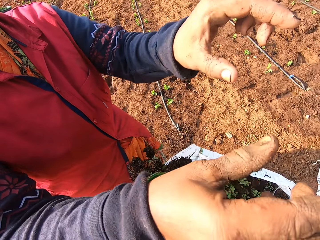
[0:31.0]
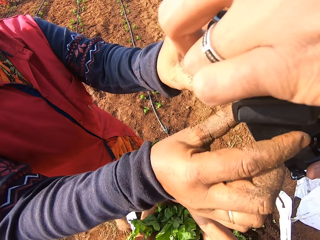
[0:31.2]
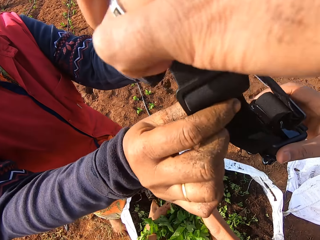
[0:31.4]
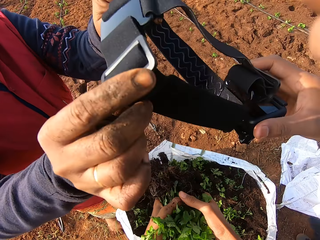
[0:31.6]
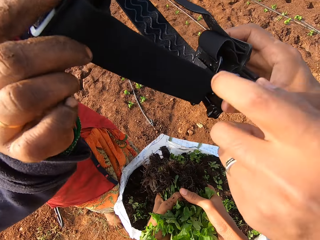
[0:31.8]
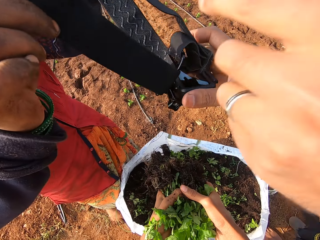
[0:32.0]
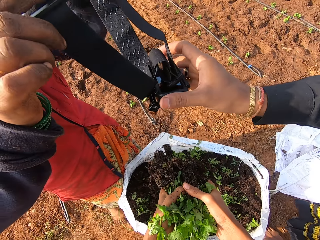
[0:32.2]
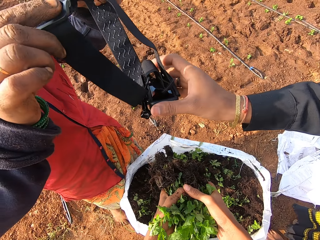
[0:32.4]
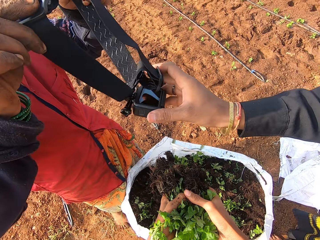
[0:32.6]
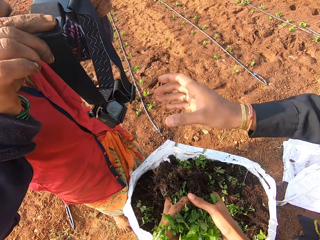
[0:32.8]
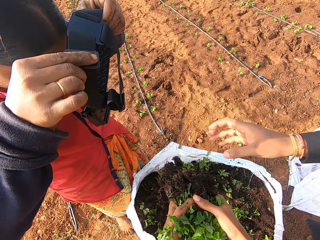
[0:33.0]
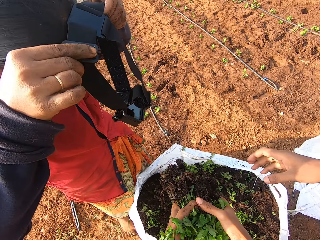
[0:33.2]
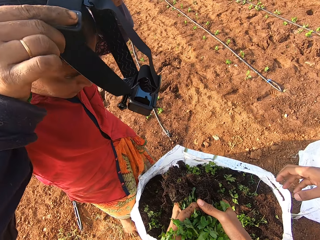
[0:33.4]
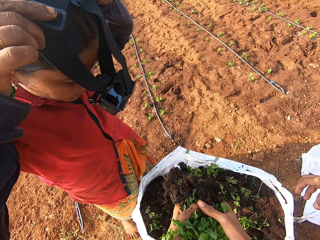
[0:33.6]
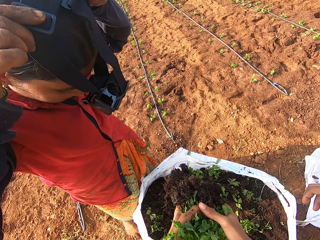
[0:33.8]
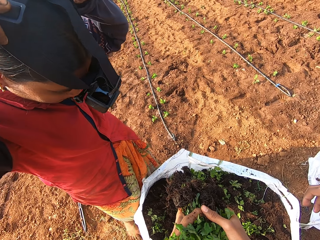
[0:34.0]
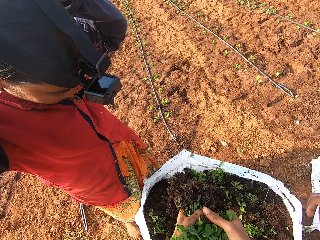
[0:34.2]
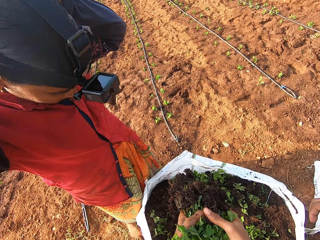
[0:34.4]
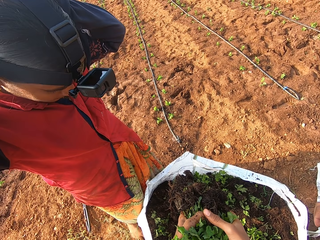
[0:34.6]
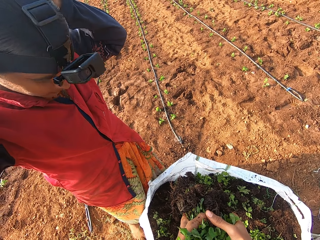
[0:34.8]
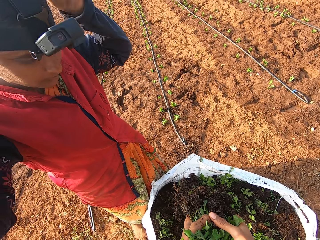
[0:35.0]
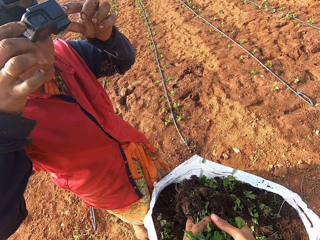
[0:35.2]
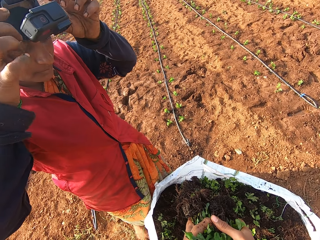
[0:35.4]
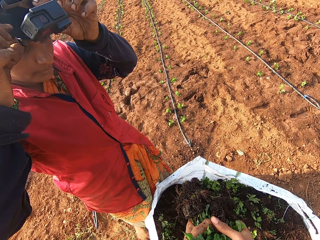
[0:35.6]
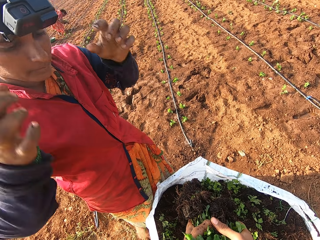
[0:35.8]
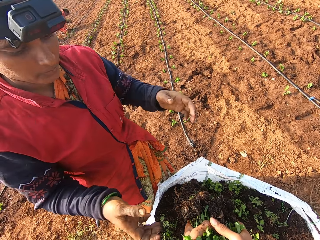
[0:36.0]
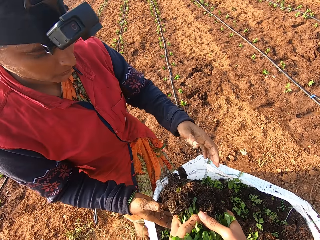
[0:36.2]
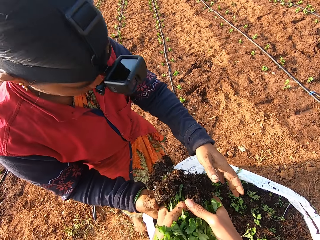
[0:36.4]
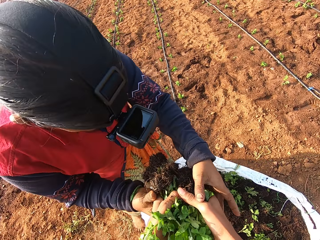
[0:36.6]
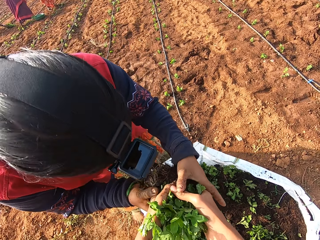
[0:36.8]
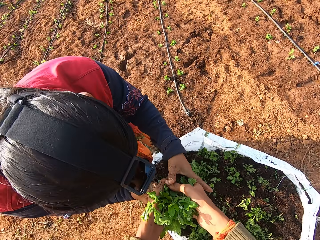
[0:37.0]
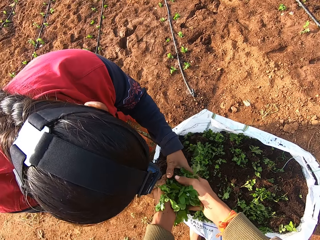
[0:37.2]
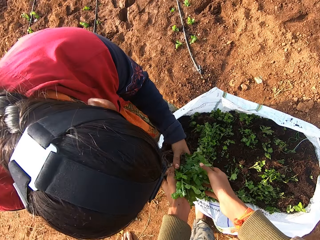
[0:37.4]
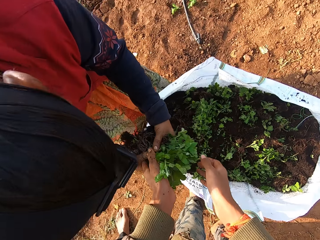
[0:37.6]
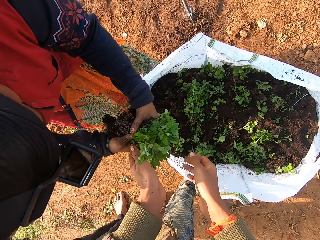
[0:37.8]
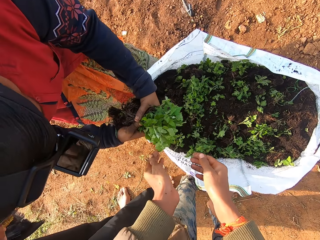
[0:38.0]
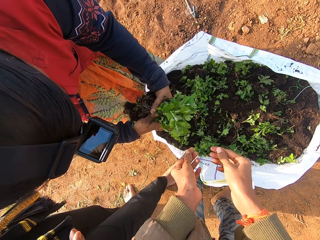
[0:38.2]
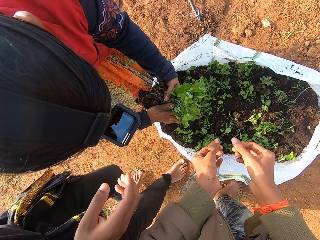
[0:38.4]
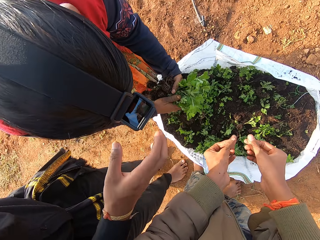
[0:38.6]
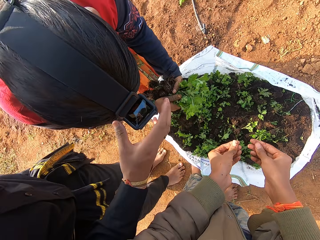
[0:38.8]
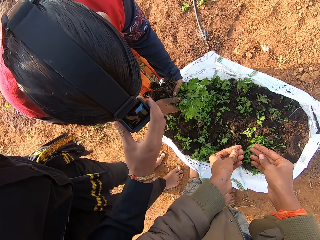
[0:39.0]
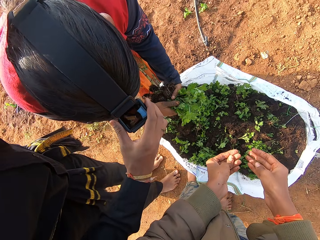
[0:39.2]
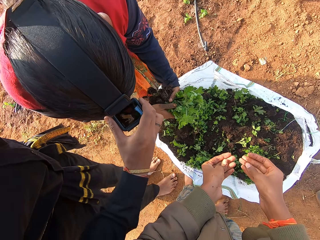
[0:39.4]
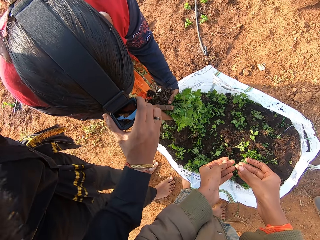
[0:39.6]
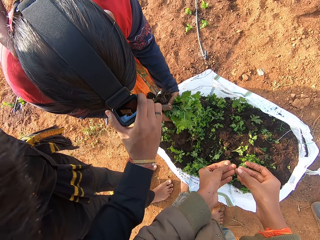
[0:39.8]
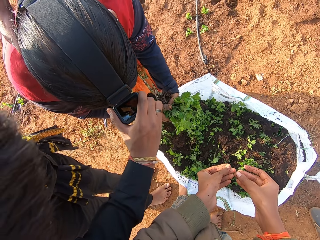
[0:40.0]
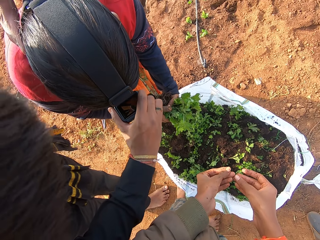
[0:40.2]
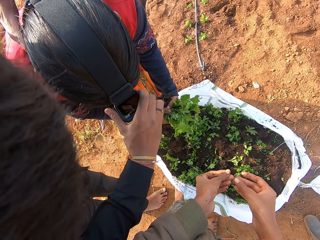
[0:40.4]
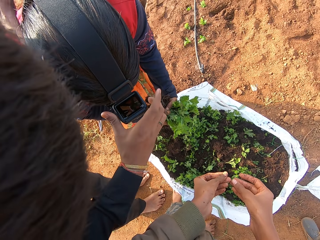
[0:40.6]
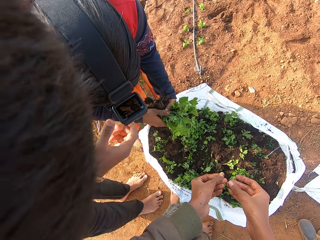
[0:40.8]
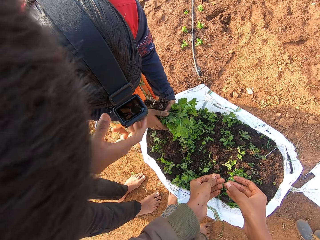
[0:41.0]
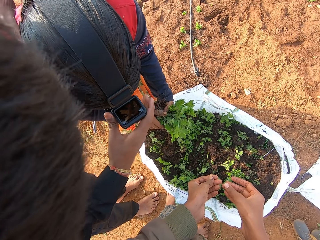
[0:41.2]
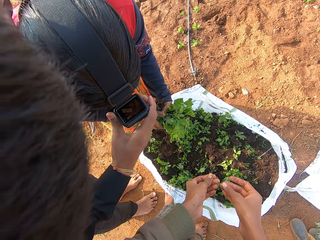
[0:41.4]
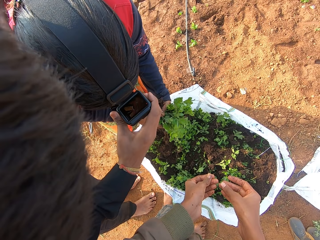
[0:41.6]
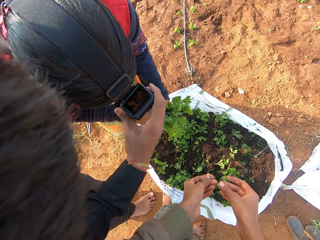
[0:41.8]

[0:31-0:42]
A man passes a camera to a woman with both hands. The woman wears the camera on her head with both hands. The camera wearer passes the vegetables or seedlings to the woman with both hands. The woman takes the seedlings from the camera wearer. The man touches the camera on the head of the woman with his right hand.

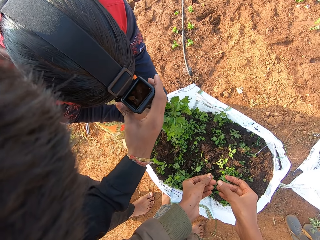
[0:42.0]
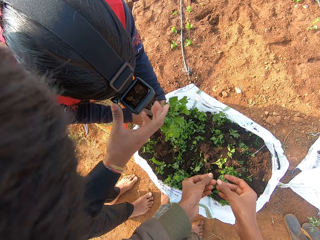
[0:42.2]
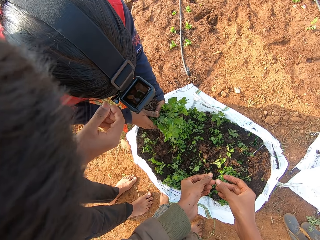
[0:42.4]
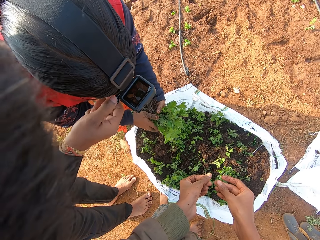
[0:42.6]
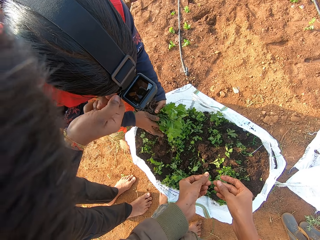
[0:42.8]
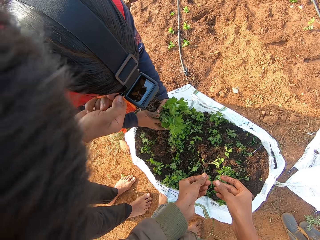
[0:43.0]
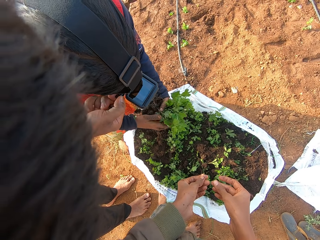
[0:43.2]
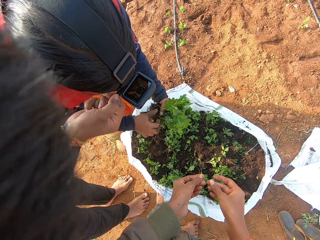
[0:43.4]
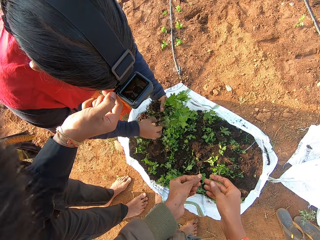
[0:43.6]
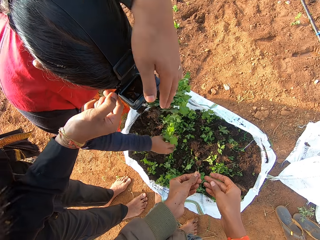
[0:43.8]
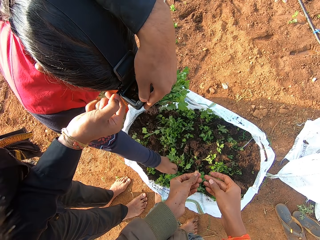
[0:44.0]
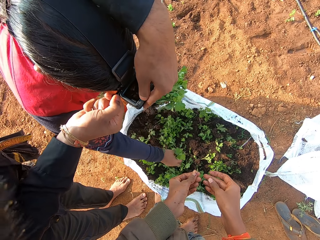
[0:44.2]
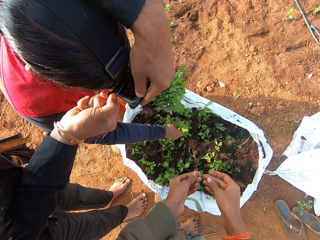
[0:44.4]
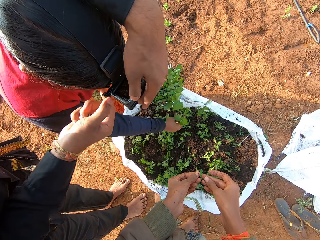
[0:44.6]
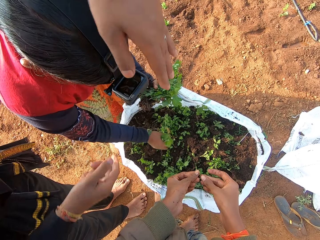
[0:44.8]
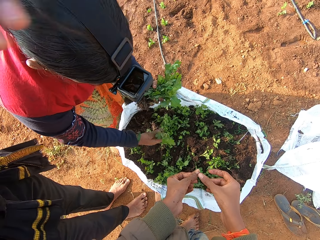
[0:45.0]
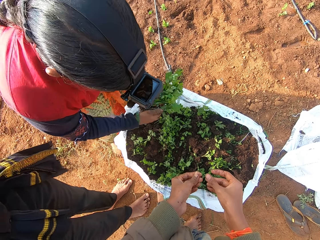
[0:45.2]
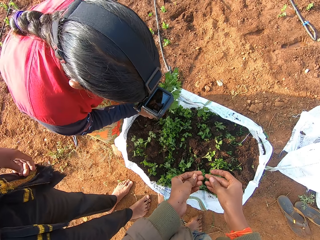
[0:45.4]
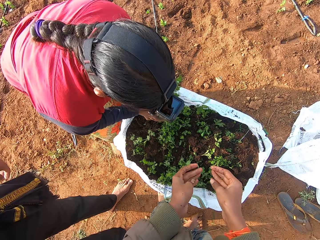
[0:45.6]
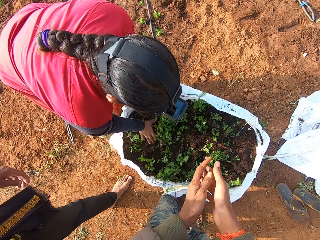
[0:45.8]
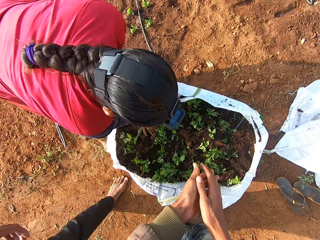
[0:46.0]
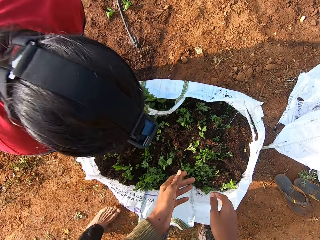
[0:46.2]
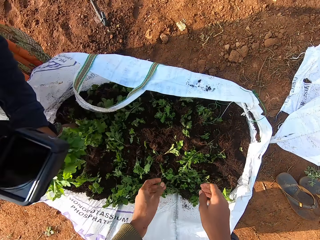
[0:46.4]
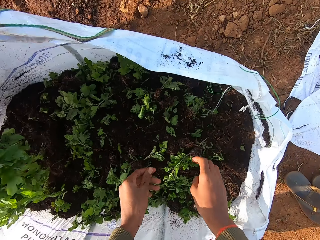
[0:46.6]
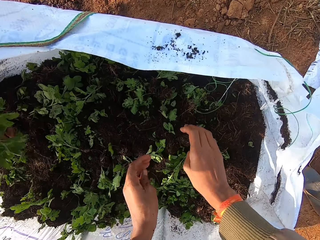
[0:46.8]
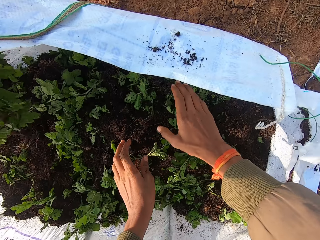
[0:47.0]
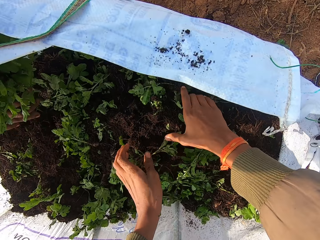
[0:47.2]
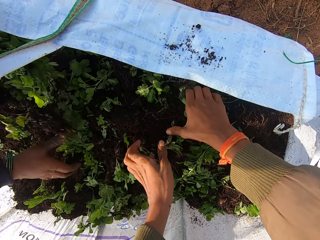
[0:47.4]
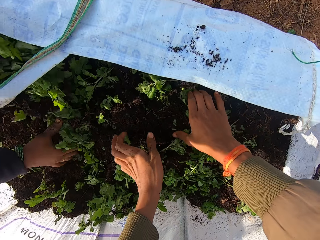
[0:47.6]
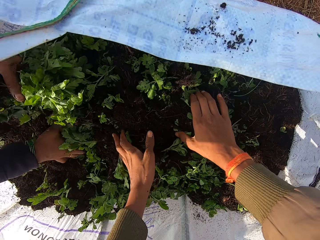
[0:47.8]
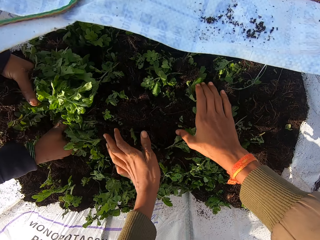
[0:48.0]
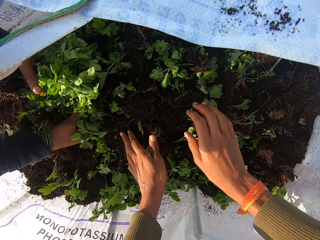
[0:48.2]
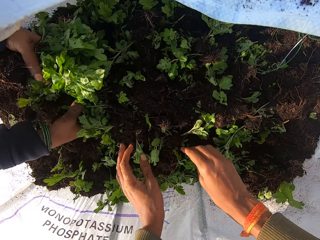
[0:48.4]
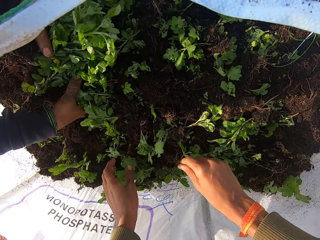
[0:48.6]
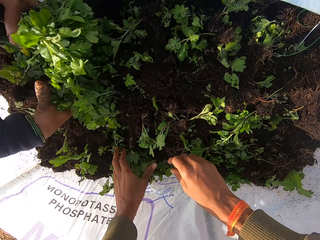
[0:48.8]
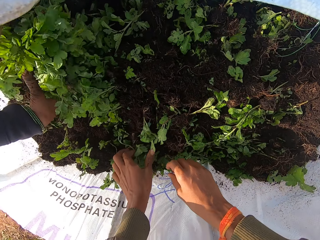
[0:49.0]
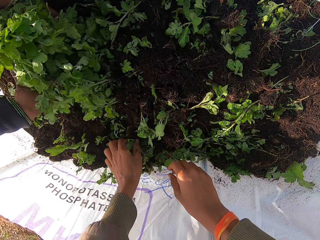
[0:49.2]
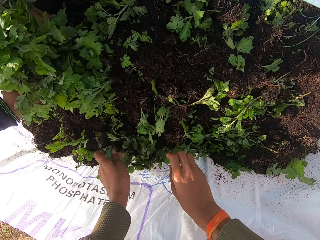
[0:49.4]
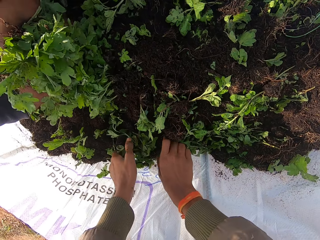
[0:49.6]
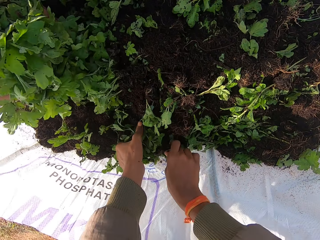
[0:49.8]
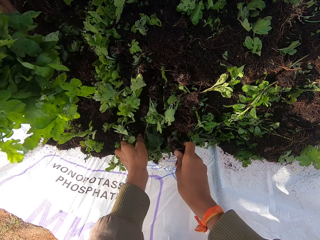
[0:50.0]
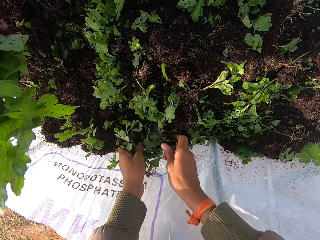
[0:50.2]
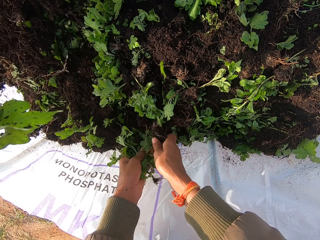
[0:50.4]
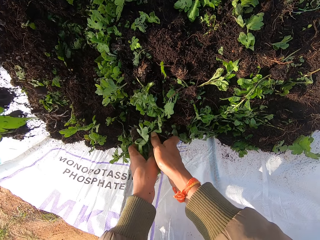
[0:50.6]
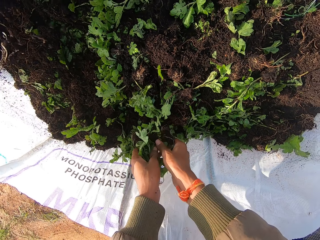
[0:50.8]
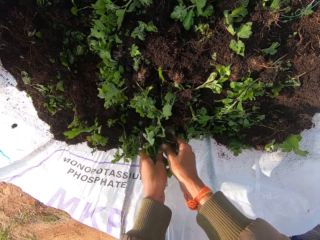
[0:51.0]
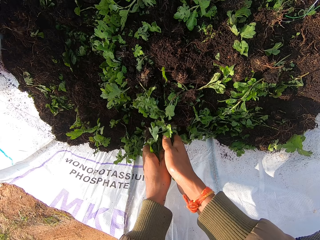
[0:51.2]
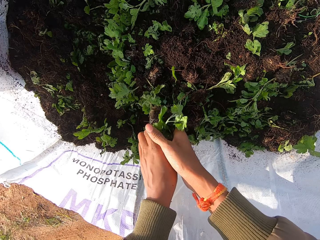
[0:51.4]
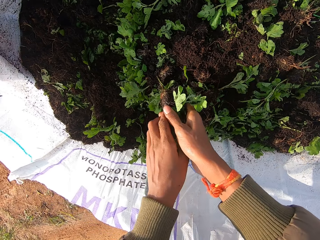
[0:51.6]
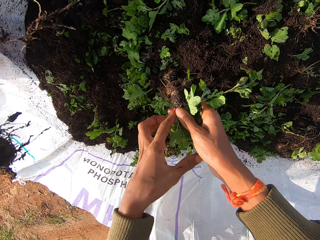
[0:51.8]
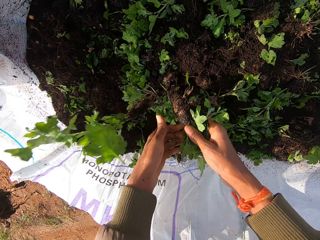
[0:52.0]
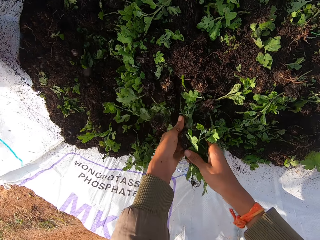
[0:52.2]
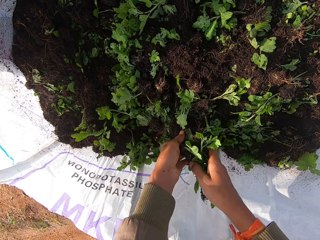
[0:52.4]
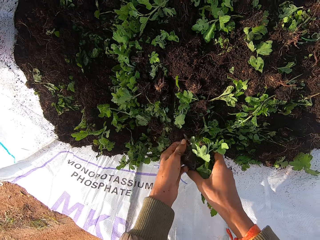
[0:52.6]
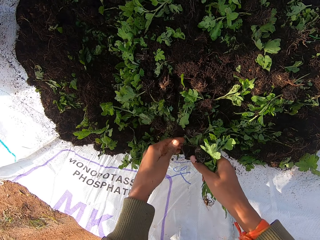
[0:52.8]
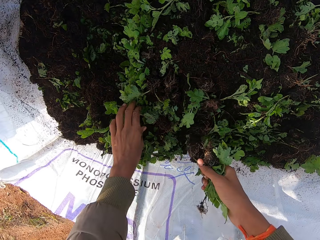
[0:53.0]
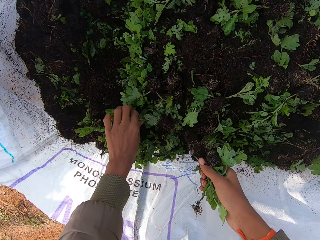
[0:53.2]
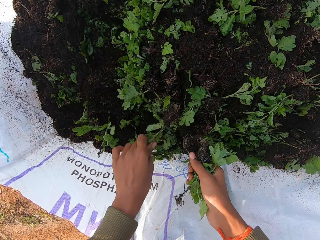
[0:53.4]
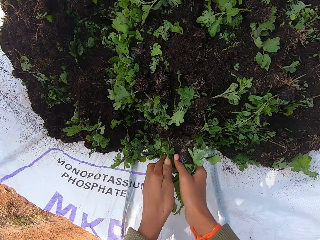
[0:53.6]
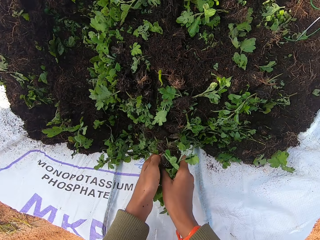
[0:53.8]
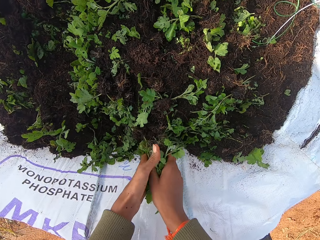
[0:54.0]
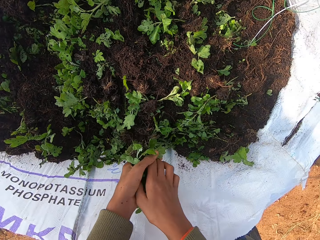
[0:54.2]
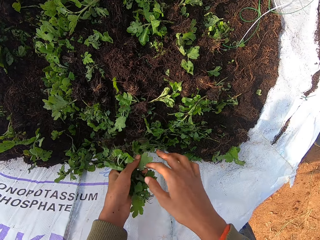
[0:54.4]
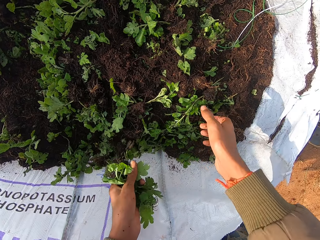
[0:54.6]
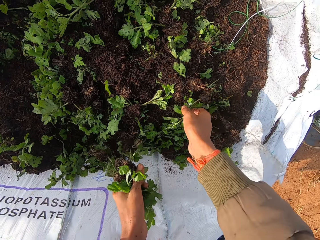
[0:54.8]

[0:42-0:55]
The man touches the camera on the head of the woman with both hands. The woman holds the vegetables with her left hand and picks vegetables from the sack with her right hand. The camera wearer picks vegetables from the sack with both hands. He holds the vegetables with his right hand. He passes vegetables from the sack to his right hand with his left hand. He holds the vegetables with his left hand.
